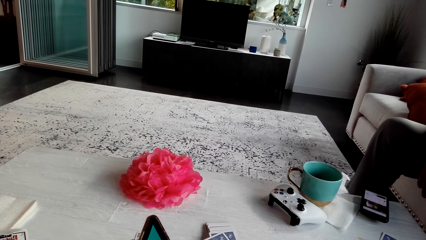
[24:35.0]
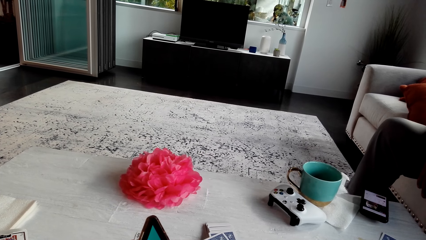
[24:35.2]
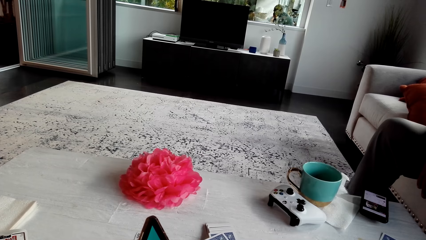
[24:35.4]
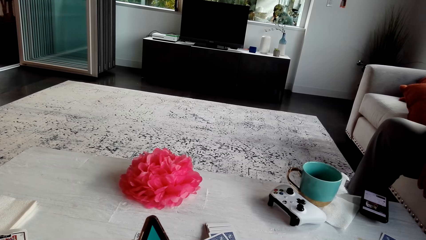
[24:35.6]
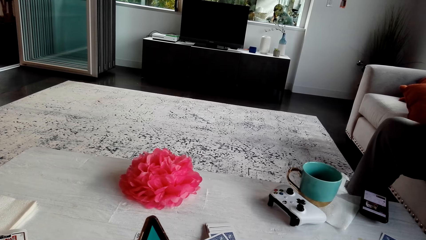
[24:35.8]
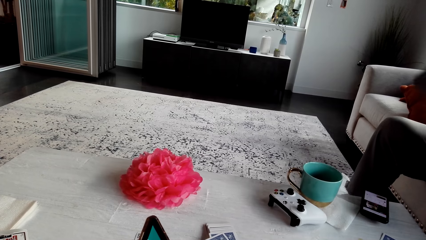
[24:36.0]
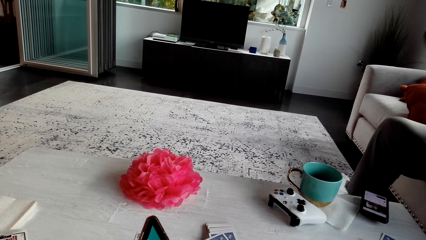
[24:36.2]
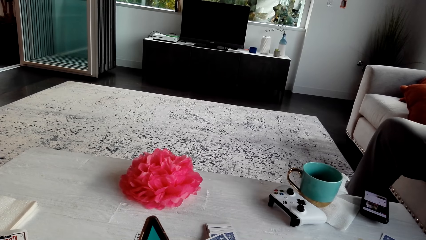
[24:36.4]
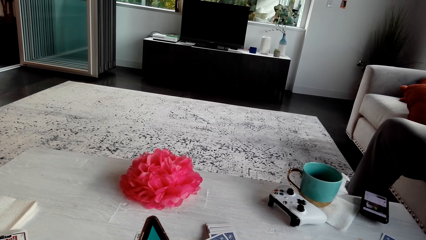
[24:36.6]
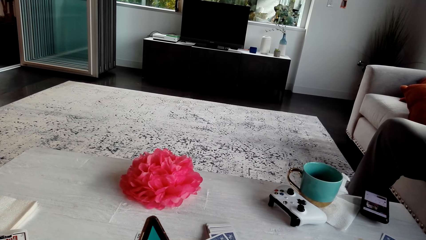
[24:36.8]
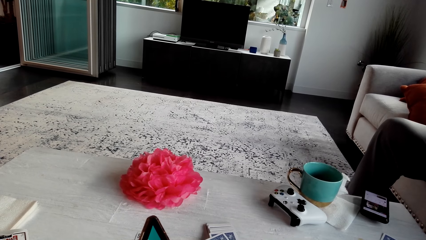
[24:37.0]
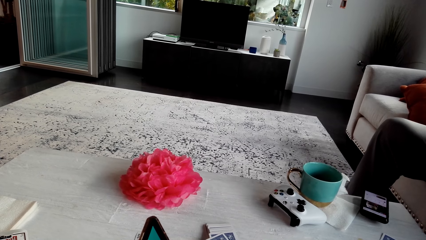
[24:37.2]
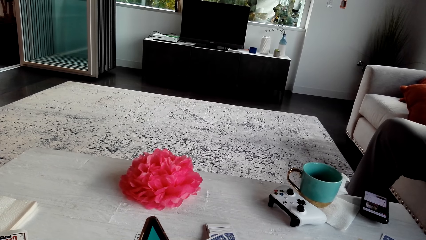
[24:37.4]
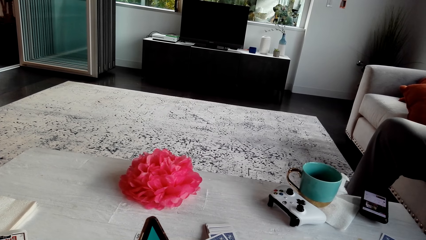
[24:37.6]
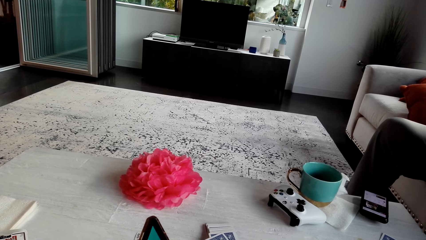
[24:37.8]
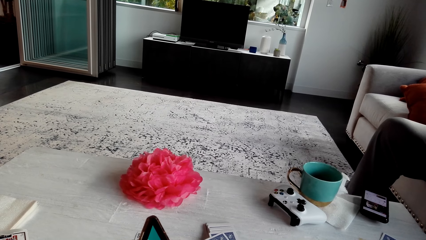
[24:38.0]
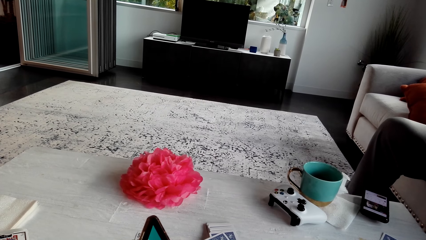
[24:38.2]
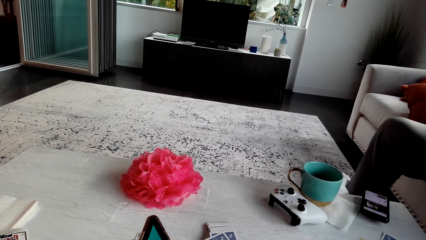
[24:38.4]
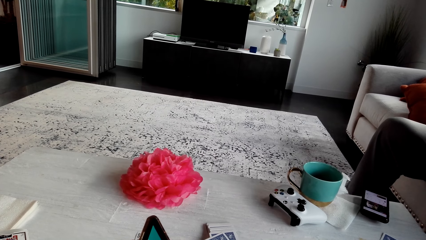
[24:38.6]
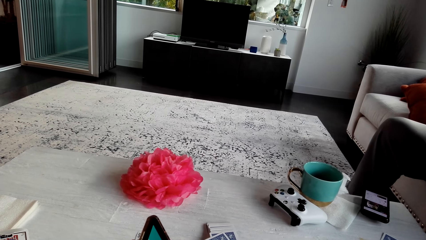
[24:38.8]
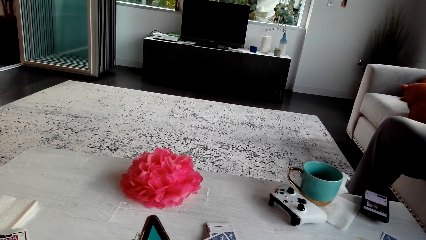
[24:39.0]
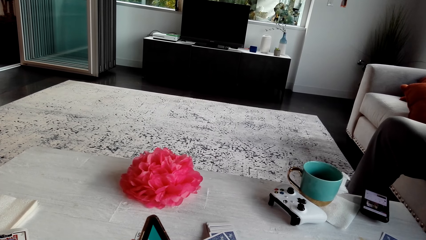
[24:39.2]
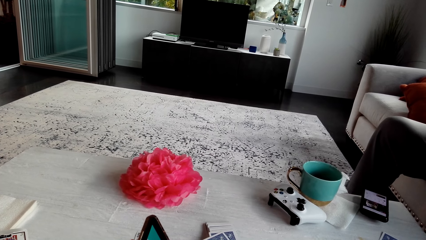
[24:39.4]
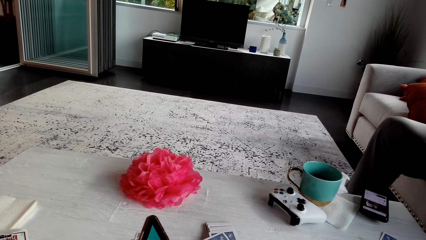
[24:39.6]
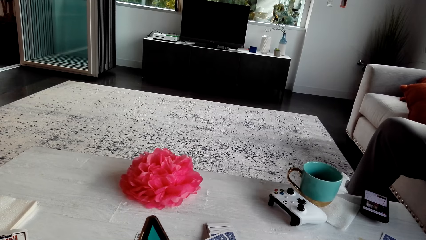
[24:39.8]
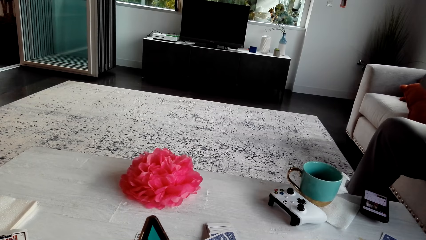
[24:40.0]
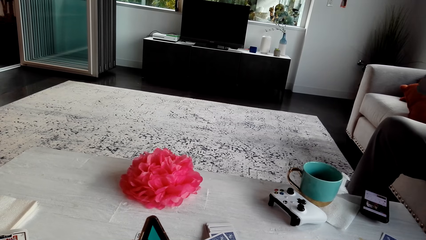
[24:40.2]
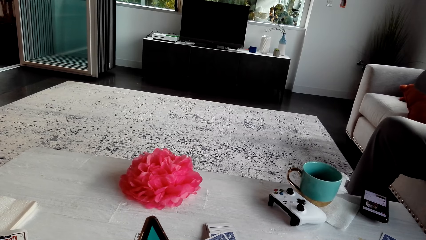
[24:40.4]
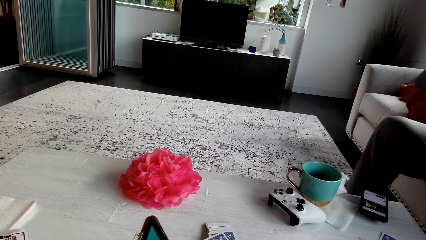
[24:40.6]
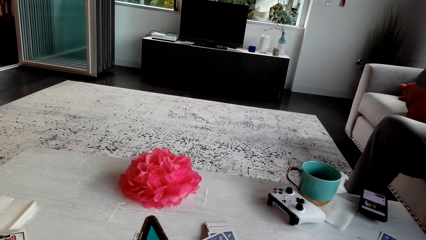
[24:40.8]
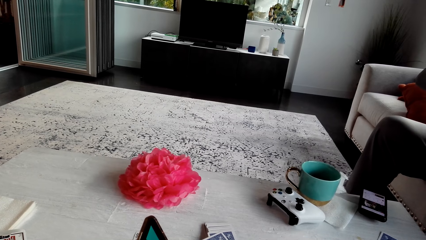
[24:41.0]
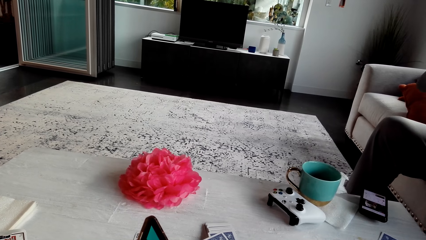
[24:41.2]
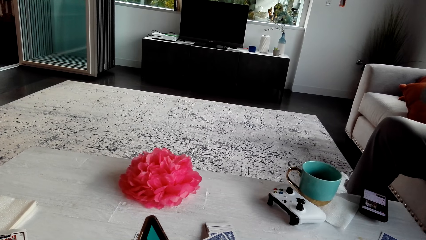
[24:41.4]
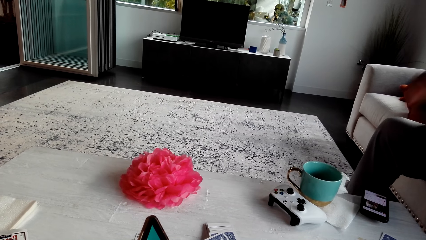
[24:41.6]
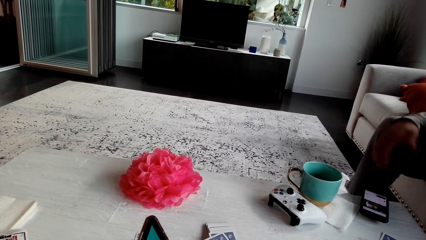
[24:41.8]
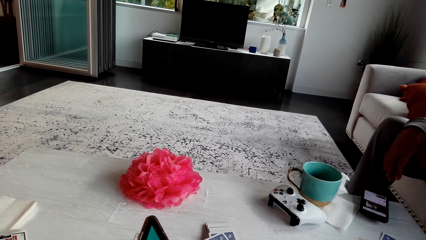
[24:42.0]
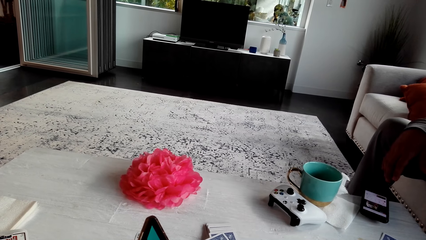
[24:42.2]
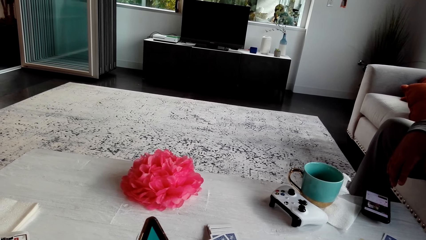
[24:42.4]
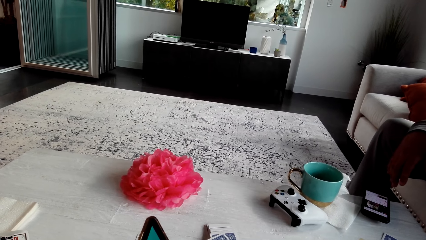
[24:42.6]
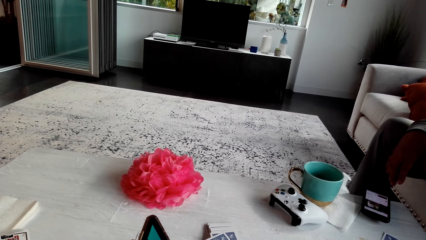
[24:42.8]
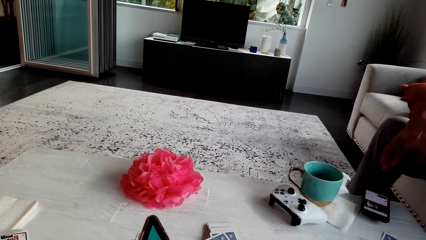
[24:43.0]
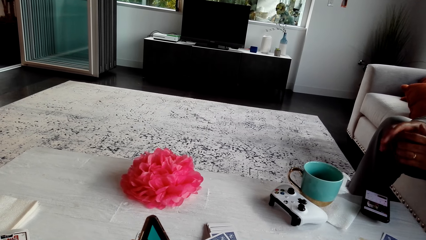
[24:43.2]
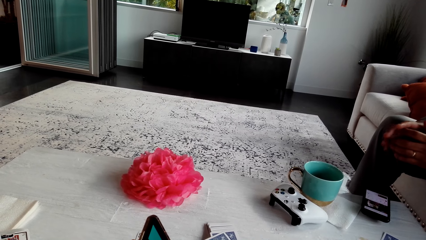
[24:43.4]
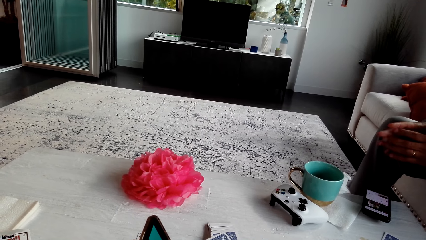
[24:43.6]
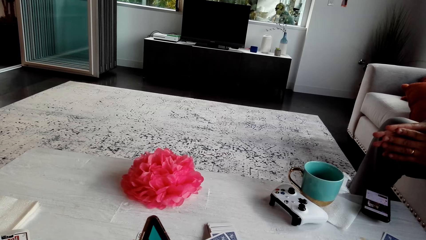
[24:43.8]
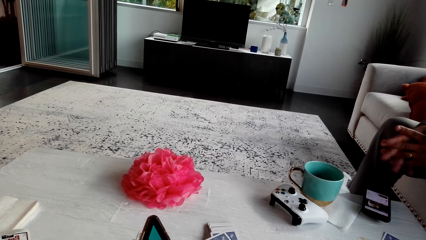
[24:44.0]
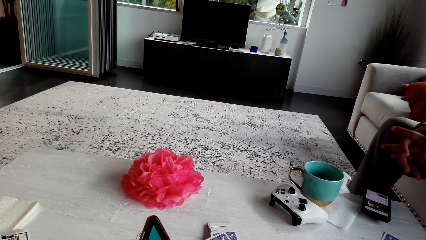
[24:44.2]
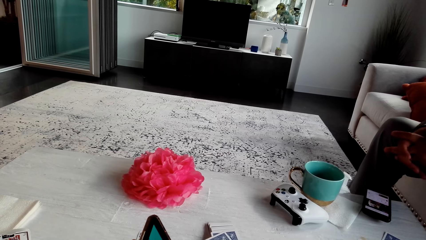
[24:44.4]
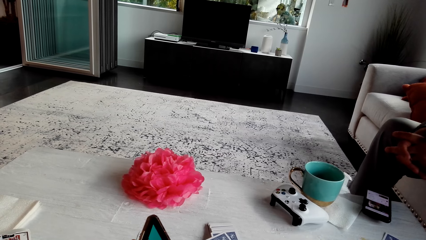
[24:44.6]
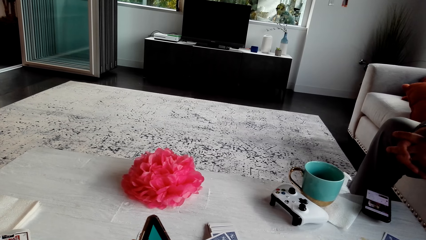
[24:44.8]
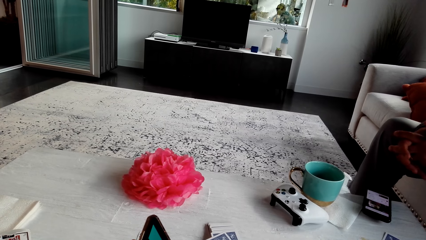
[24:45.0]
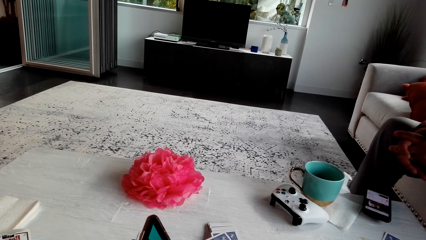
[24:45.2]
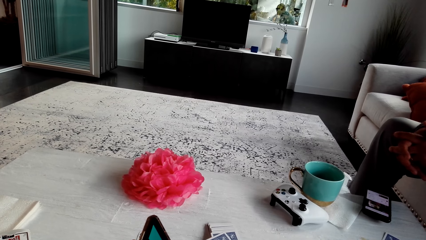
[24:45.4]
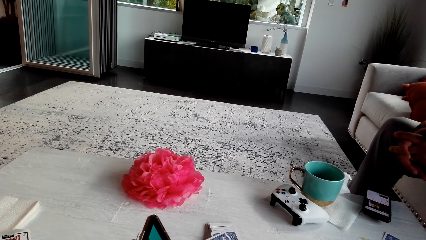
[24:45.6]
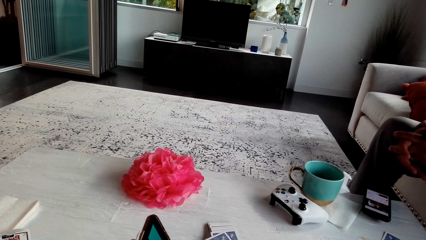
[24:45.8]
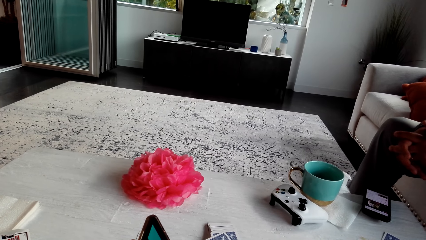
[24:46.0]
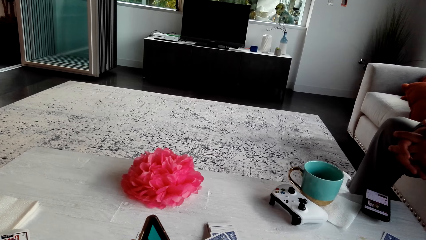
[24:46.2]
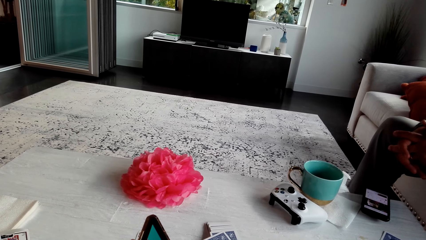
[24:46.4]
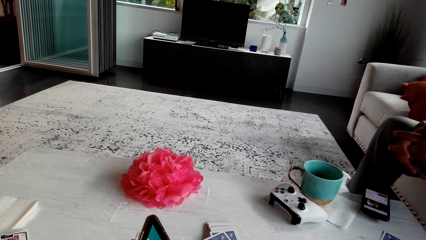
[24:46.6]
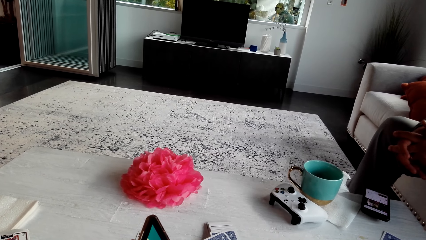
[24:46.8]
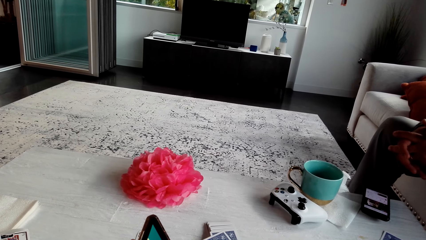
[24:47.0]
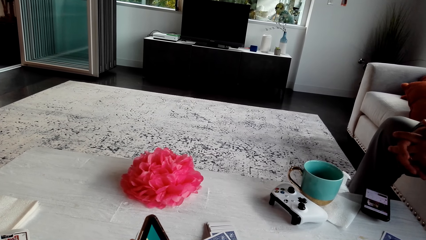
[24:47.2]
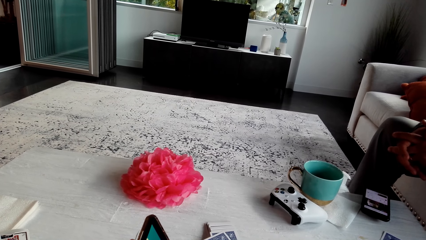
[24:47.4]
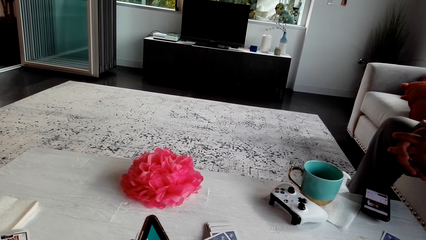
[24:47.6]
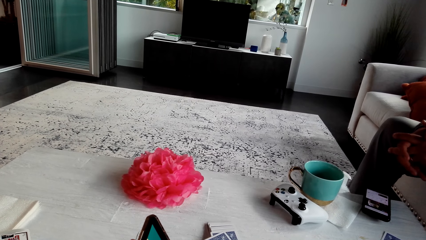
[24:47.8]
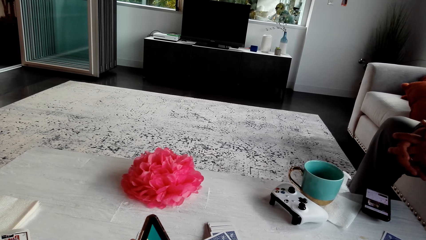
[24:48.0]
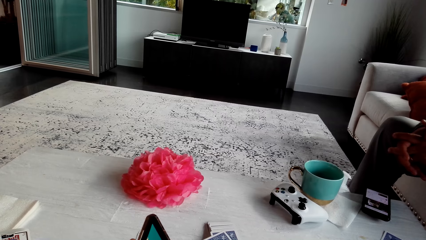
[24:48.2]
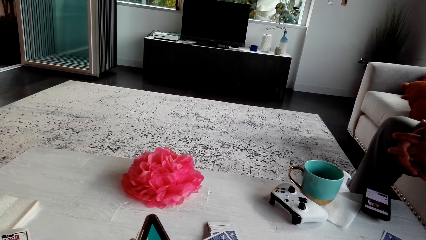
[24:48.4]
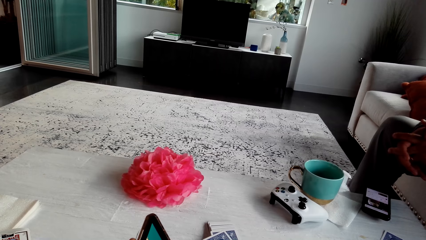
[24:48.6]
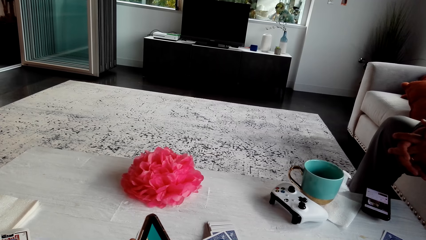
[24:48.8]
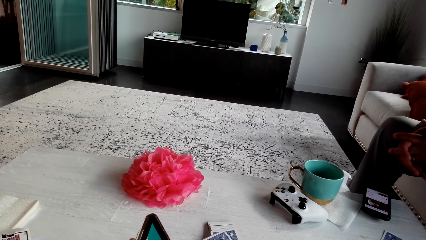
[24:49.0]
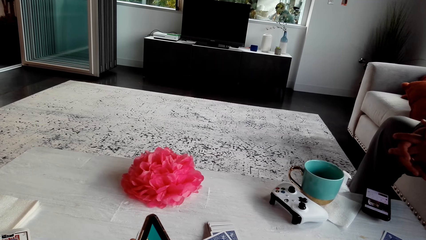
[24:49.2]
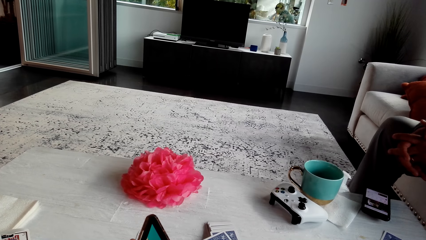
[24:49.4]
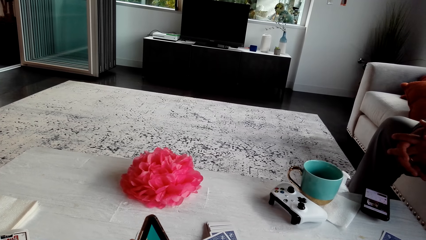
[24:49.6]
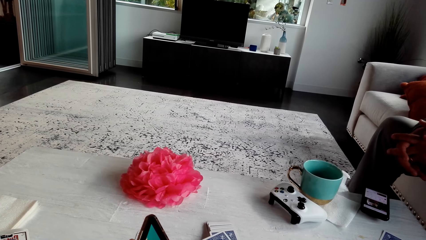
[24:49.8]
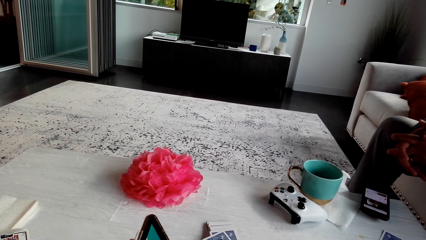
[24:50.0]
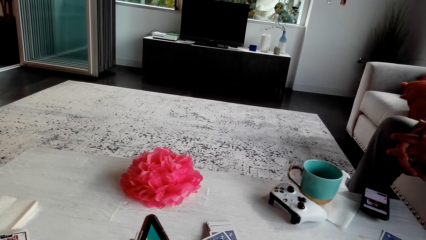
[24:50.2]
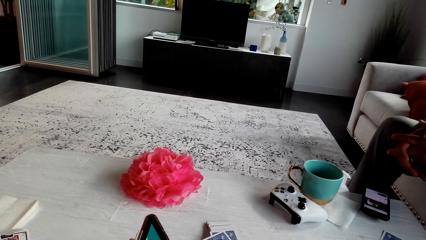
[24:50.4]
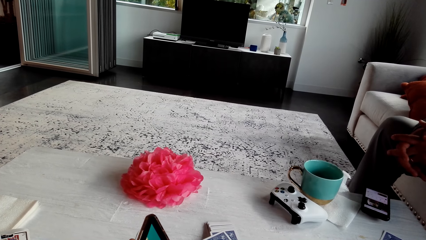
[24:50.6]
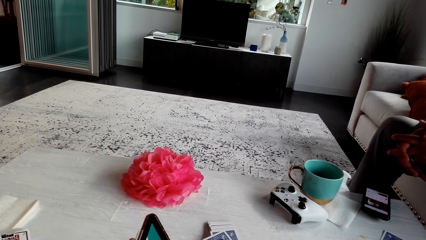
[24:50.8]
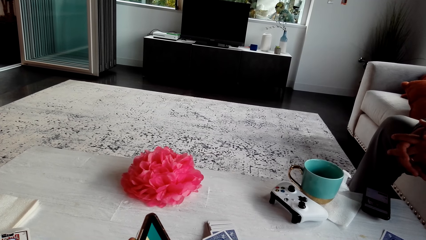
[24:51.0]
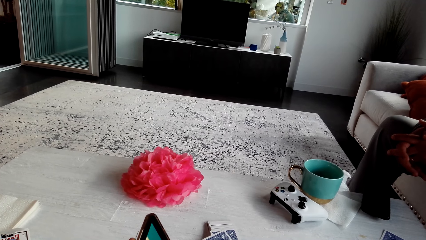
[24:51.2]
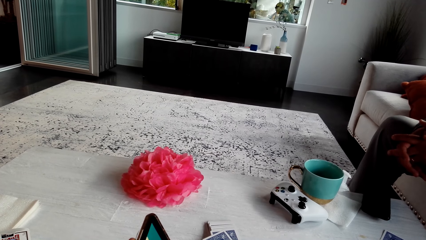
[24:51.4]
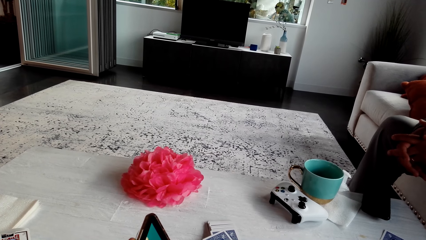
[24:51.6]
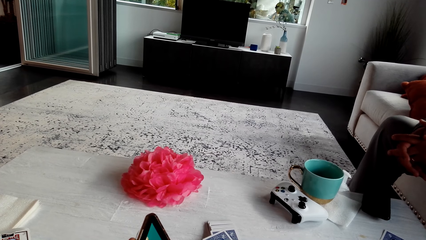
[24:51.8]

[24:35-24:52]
A man holds the hand together. The camera wearer looks at the phone.
